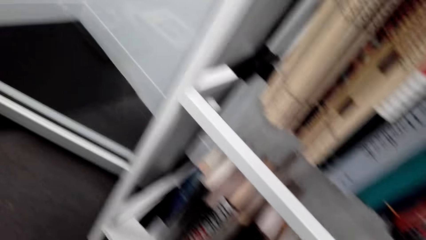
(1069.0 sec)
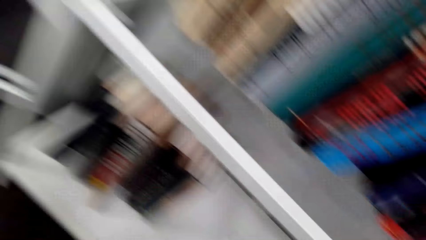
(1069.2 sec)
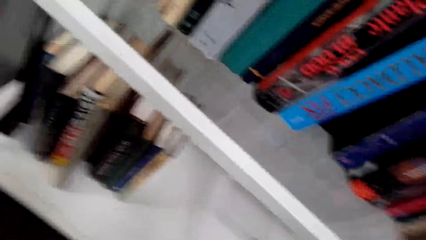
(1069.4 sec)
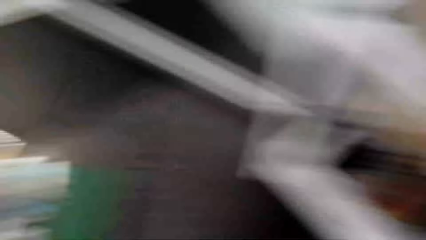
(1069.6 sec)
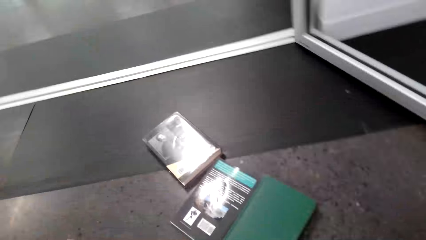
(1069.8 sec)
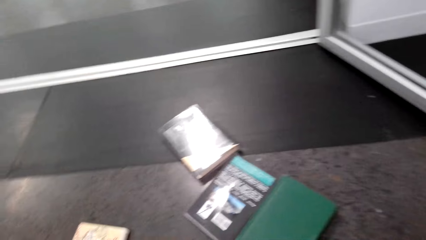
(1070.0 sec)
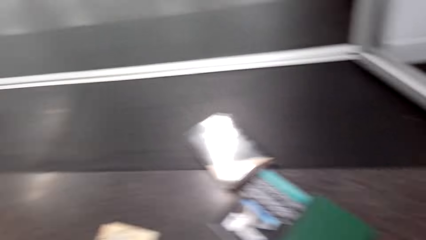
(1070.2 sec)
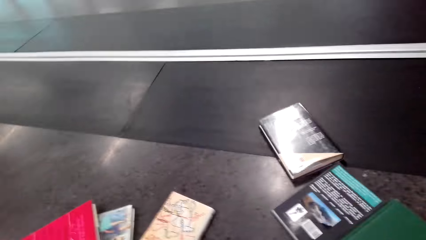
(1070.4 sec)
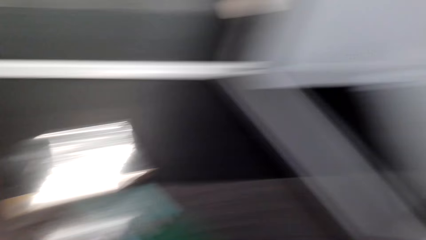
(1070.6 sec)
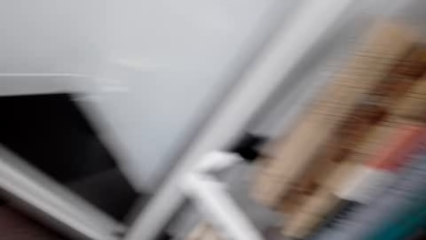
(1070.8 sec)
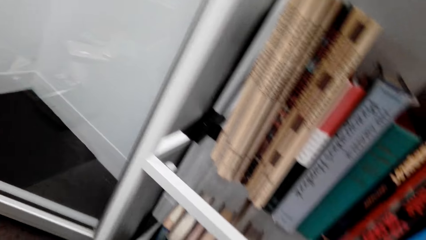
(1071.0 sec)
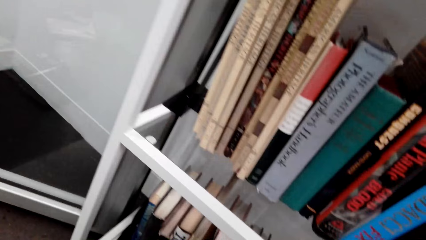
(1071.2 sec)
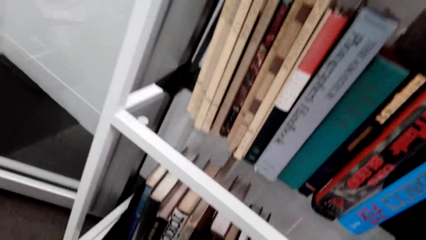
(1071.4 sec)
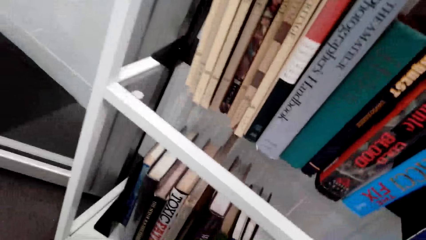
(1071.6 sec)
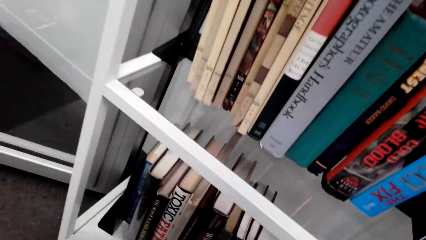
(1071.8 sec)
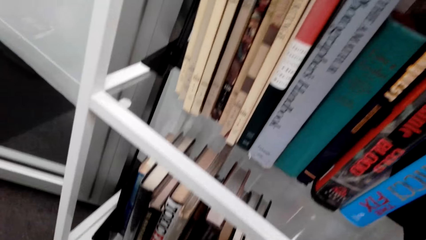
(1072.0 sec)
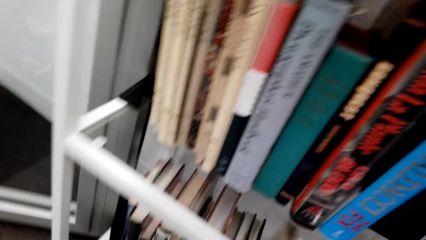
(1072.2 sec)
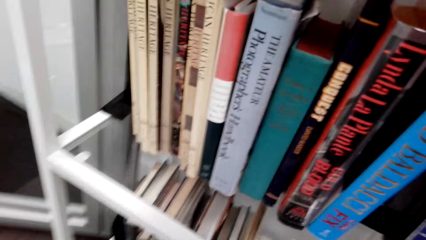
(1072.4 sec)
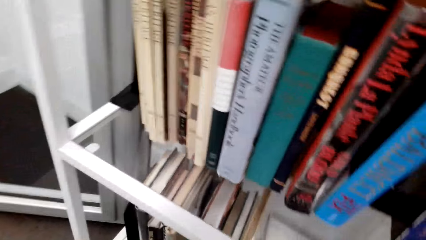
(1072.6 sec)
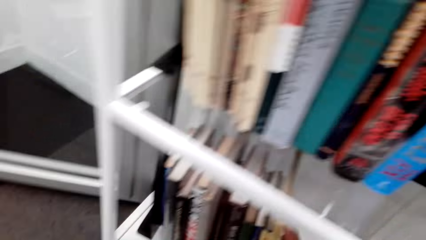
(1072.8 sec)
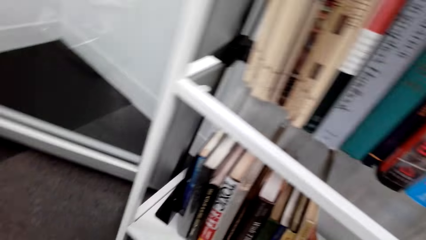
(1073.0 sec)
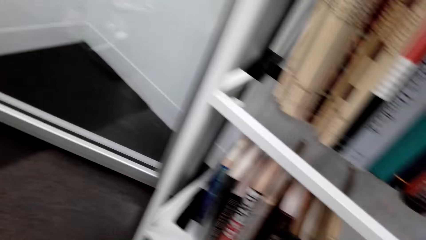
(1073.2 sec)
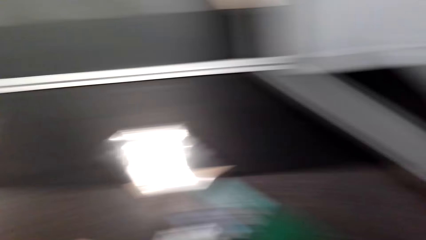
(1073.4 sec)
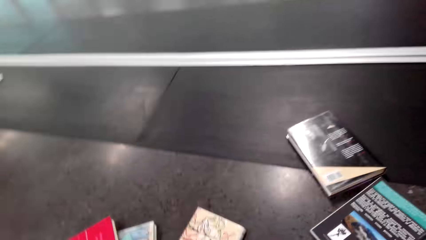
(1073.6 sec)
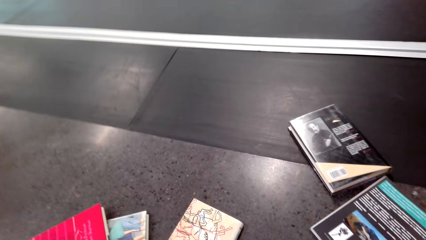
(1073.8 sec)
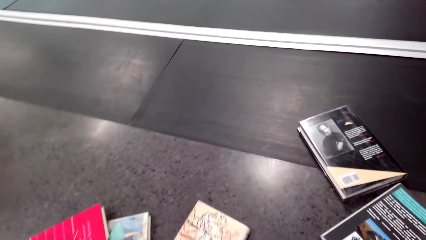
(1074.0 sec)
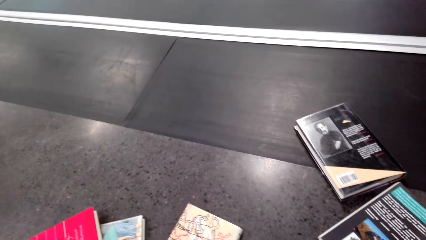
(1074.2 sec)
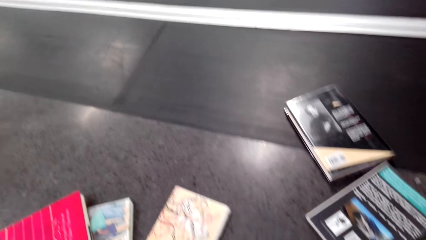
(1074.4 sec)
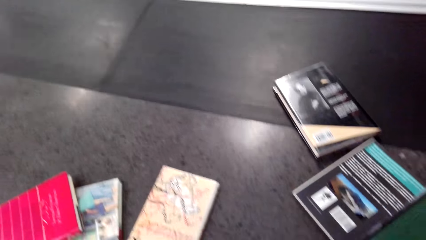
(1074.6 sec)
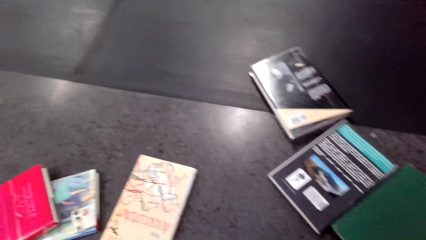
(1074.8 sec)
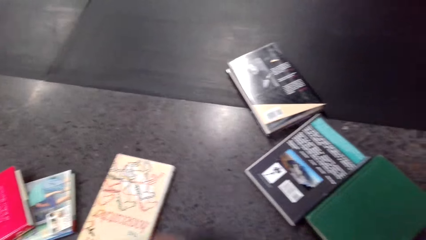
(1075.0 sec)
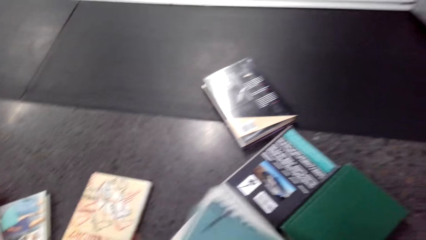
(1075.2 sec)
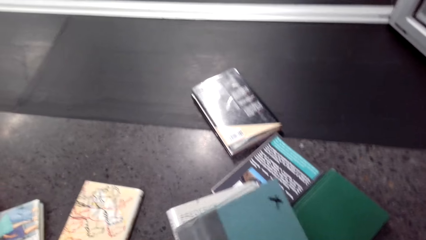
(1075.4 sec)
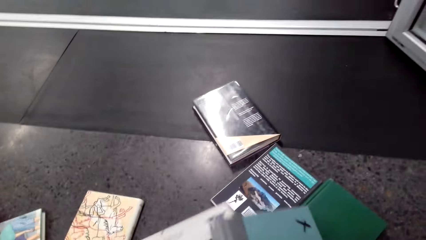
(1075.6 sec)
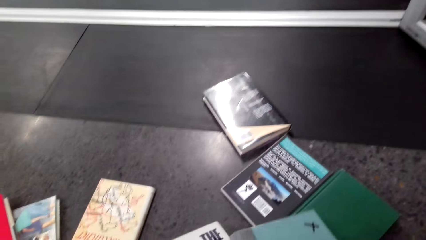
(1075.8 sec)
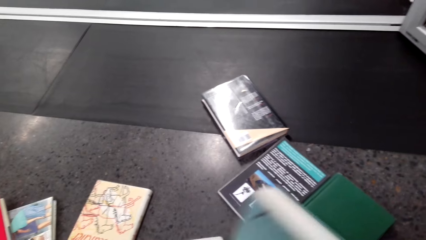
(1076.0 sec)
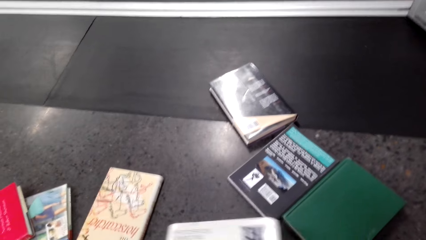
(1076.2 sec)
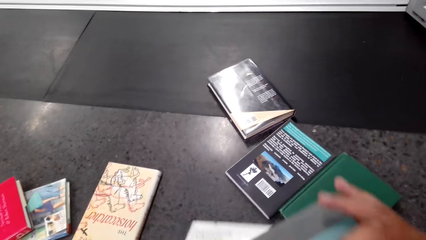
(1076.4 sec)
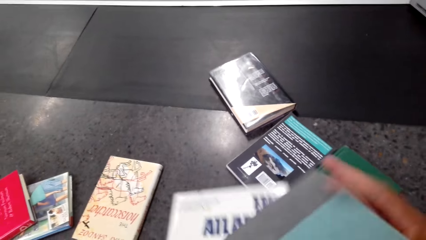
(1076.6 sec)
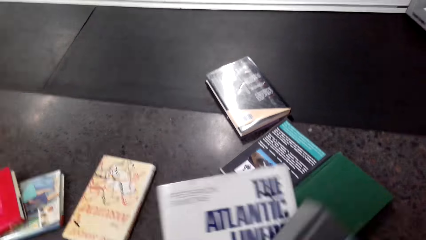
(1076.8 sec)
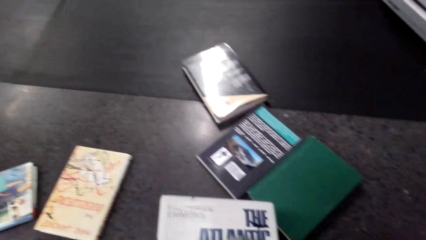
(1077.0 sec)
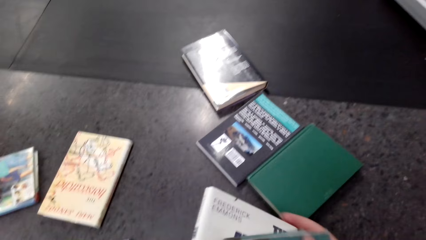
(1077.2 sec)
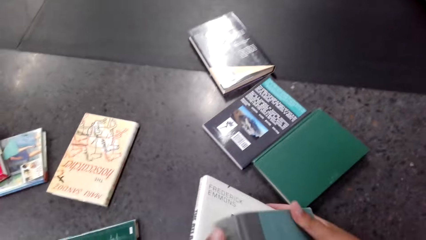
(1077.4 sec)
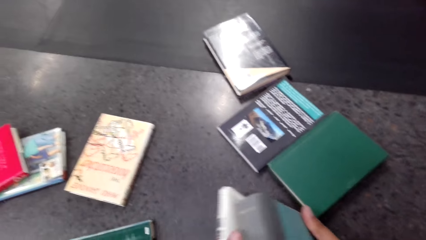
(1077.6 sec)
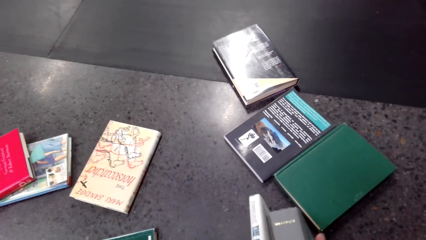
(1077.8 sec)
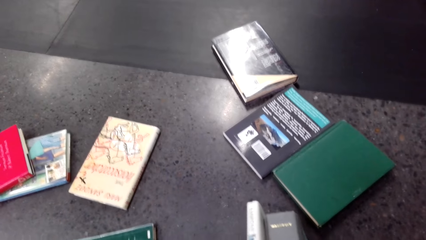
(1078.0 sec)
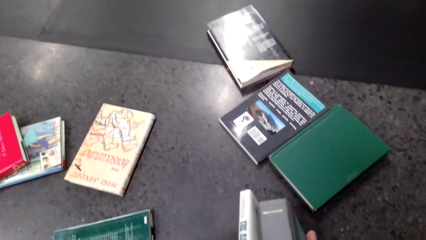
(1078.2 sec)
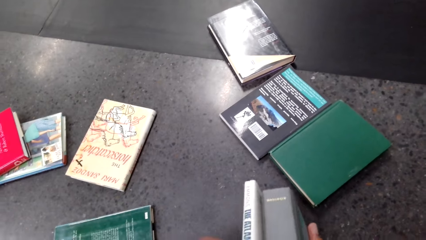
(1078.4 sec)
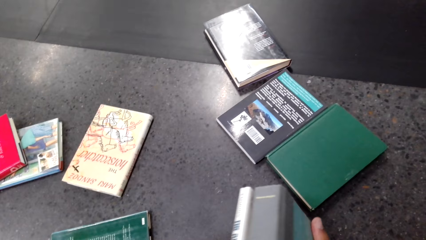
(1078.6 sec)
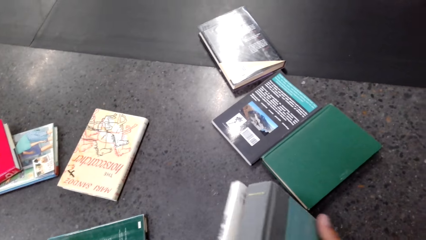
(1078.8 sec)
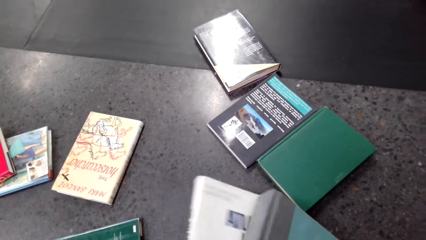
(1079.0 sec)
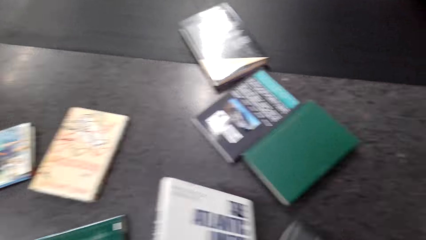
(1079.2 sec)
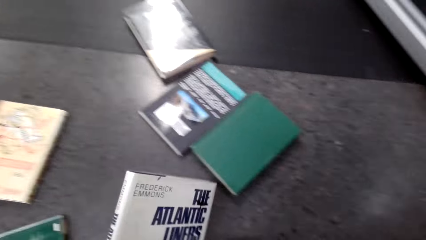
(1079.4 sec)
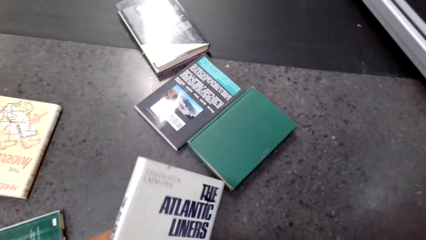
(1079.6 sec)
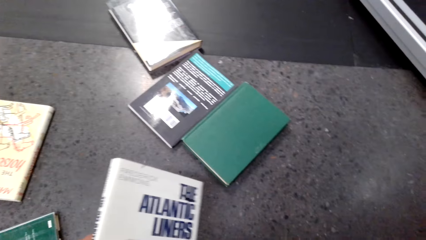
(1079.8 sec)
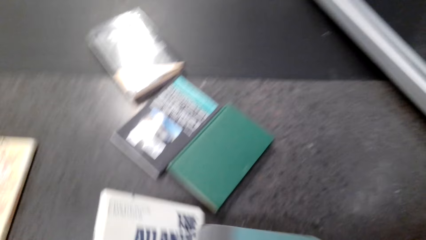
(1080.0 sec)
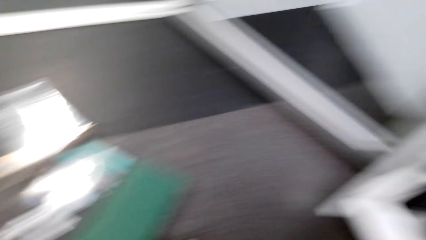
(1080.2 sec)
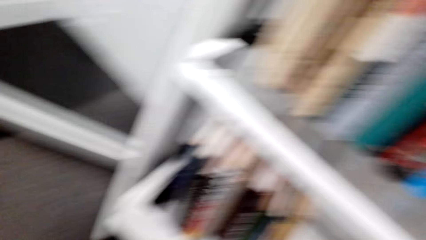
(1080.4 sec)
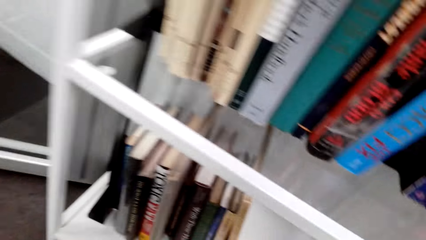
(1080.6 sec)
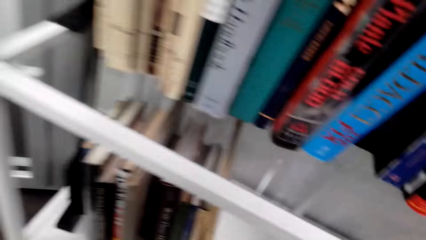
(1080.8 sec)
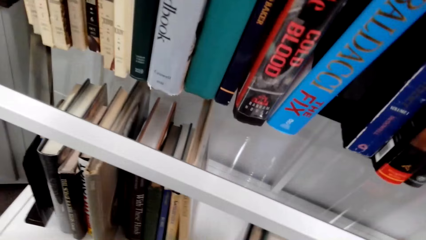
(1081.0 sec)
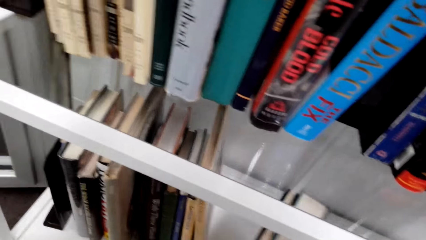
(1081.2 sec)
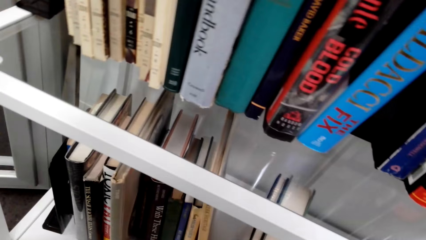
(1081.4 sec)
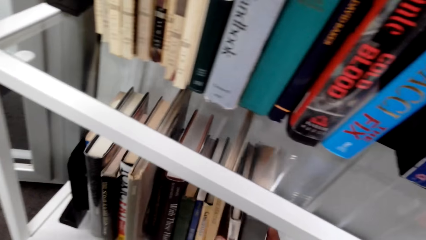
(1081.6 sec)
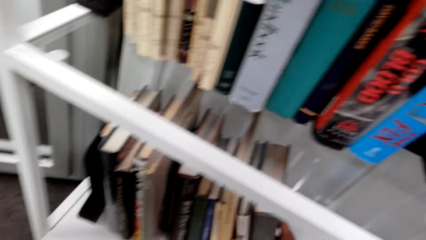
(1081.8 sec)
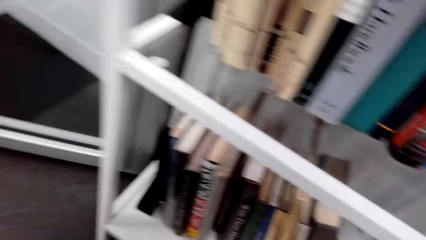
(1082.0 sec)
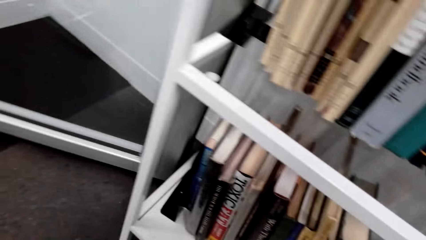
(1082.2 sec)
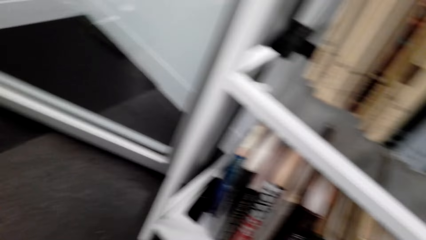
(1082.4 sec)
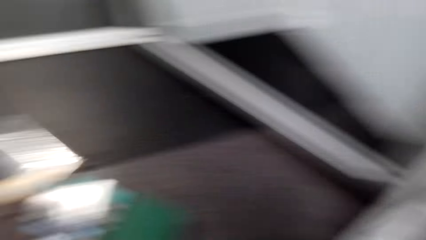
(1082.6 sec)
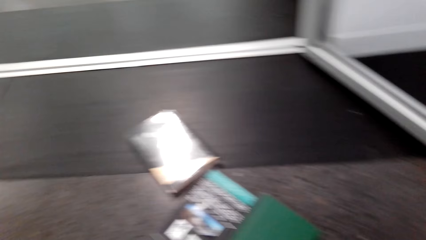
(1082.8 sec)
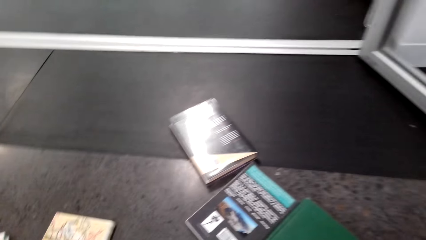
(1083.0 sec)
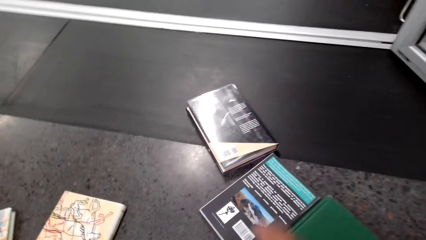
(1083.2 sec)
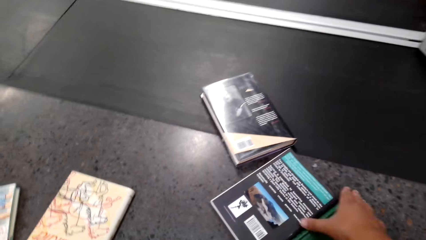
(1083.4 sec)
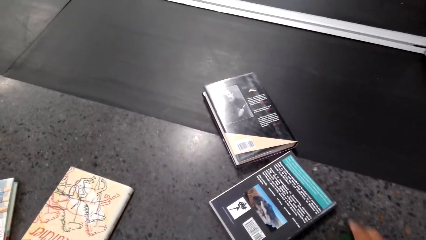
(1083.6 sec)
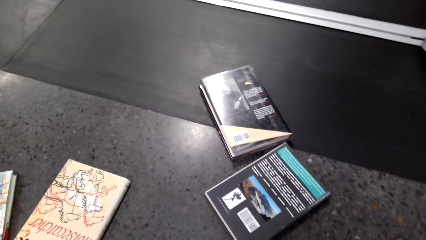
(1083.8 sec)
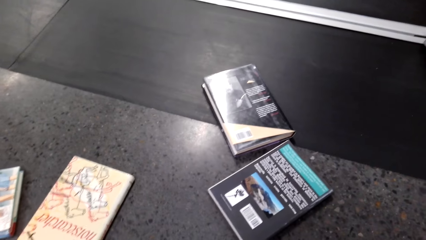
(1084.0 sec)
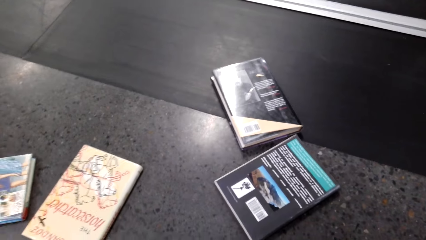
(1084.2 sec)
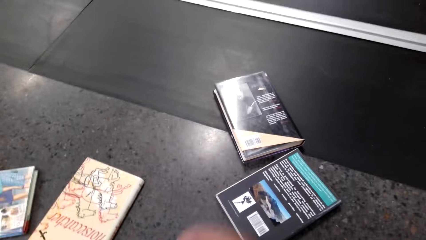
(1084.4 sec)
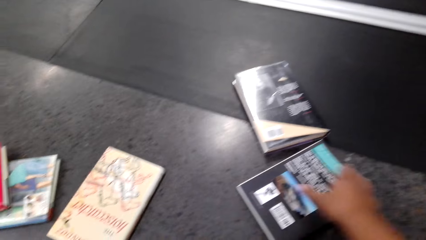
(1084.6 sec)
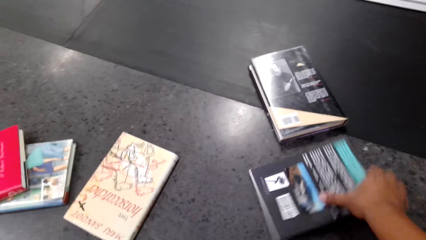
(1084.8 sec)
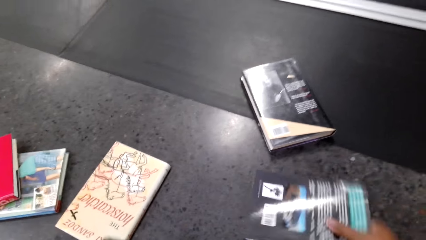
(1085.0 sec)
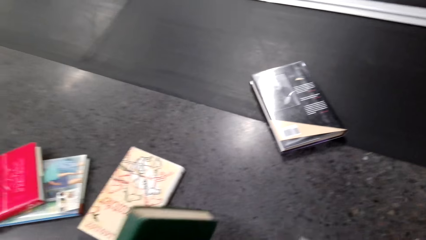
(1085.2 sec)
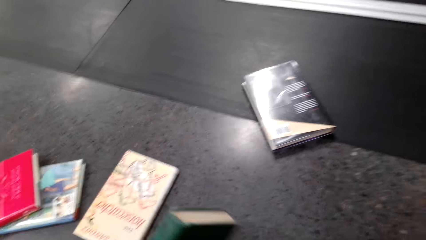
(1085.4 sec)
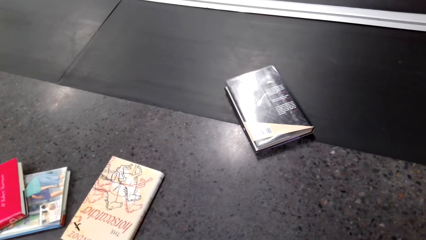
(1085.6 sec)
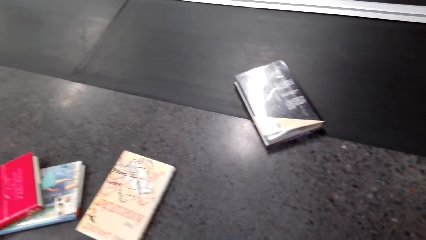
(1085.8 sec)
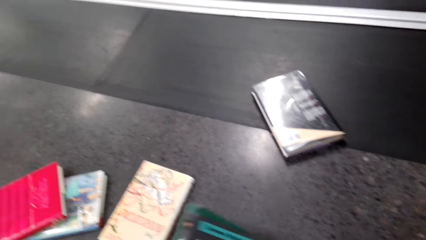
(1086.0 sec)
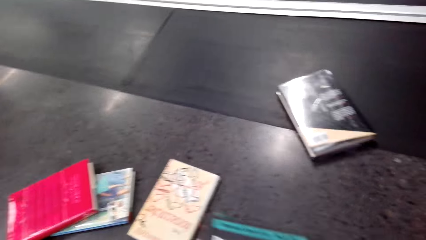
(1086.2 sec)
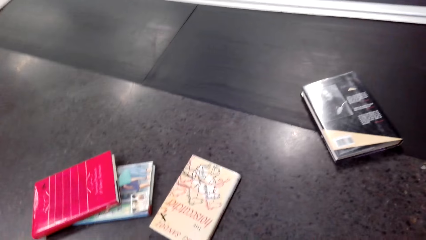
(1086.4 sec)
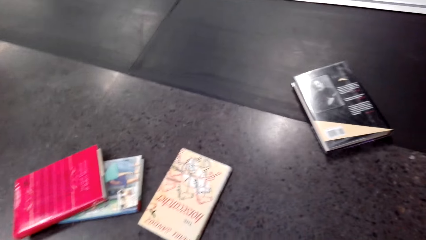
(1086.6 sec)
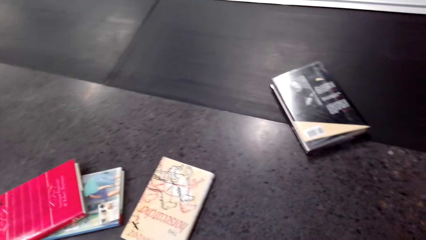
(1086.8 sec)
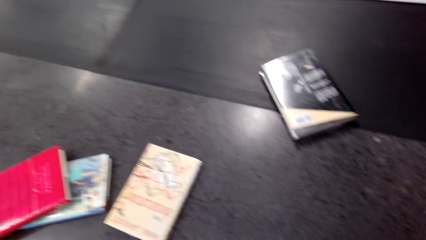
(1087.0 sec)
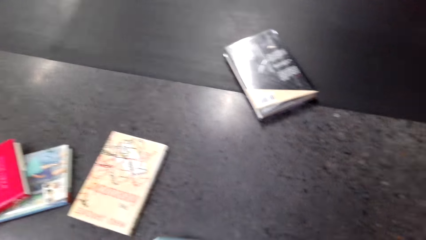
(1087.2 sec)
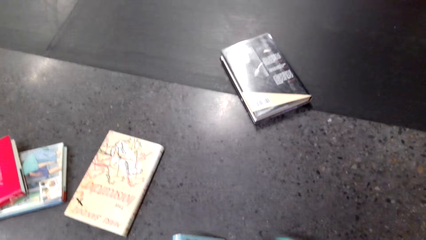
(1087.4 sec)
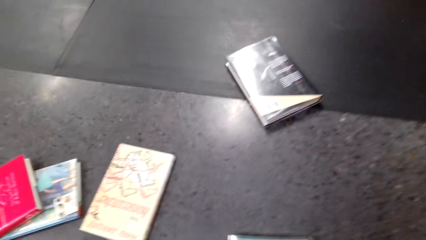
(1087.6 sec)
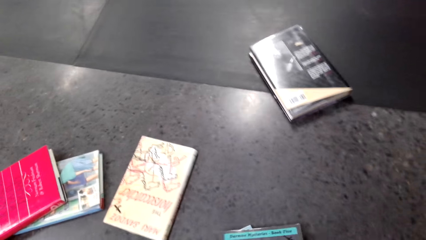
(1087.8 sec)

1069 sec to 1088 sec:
The camera wearer walks in the room. They place books in the shelf. They look around the room. They pick books from the floor. They arrange the books on the shelf. They pick books from the floor.
